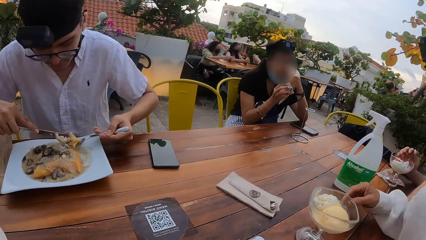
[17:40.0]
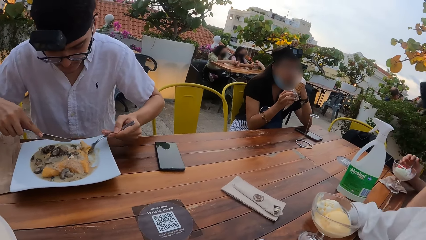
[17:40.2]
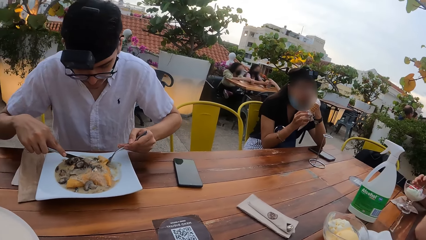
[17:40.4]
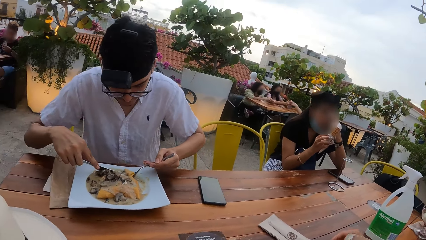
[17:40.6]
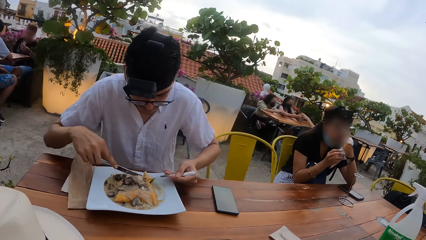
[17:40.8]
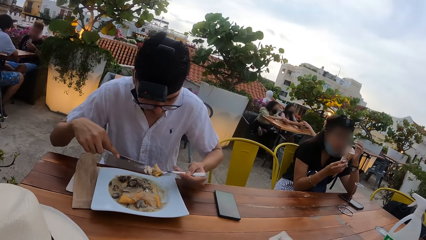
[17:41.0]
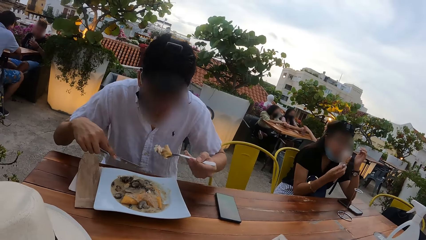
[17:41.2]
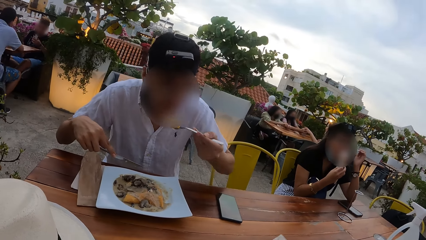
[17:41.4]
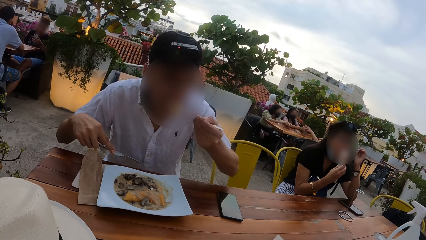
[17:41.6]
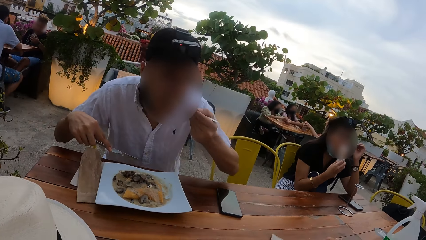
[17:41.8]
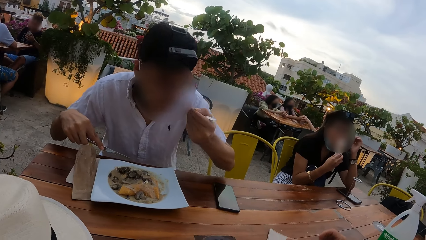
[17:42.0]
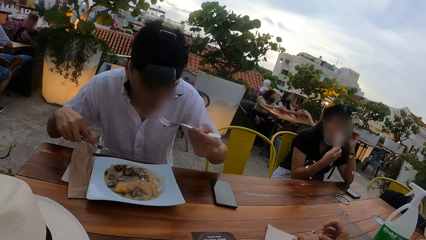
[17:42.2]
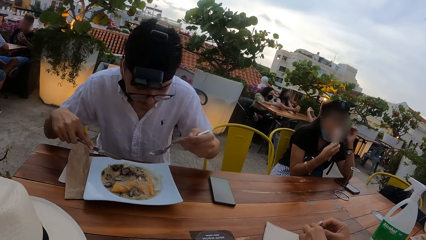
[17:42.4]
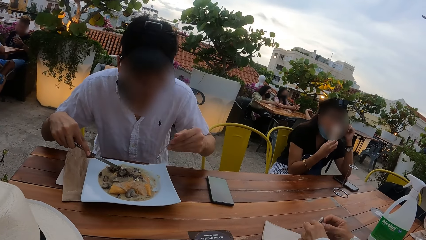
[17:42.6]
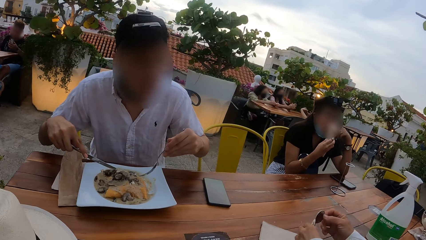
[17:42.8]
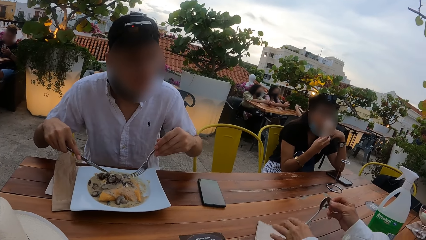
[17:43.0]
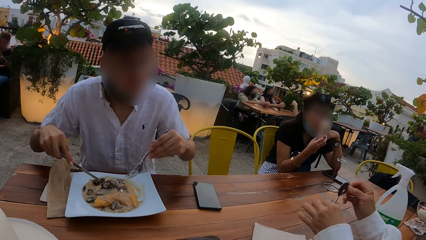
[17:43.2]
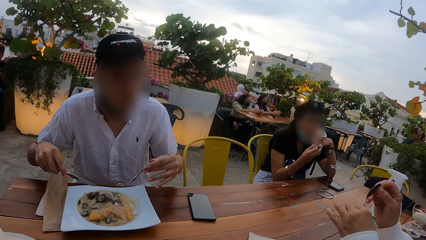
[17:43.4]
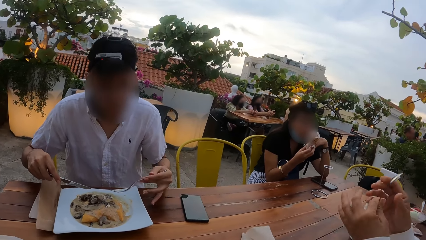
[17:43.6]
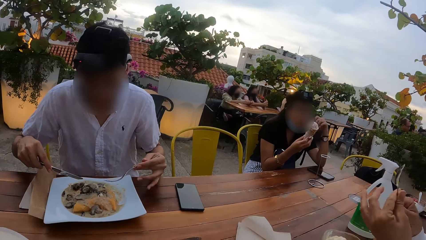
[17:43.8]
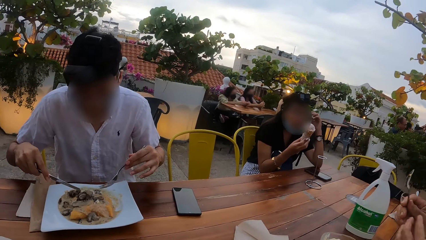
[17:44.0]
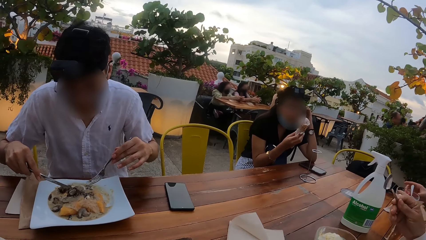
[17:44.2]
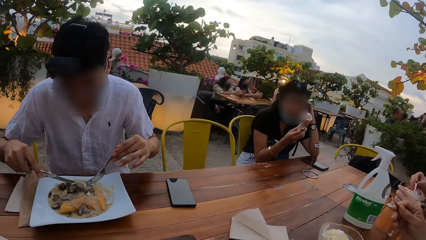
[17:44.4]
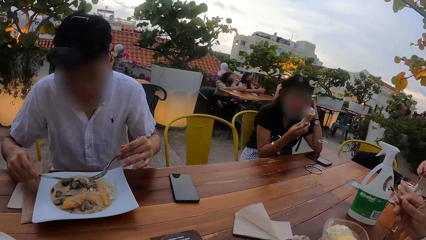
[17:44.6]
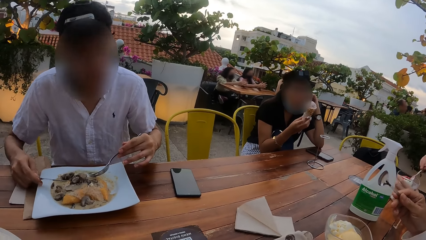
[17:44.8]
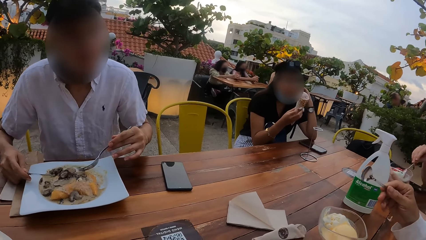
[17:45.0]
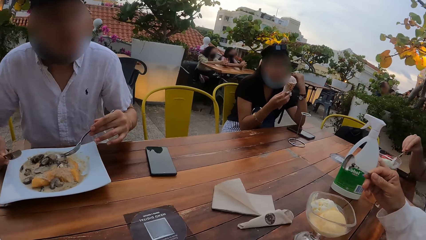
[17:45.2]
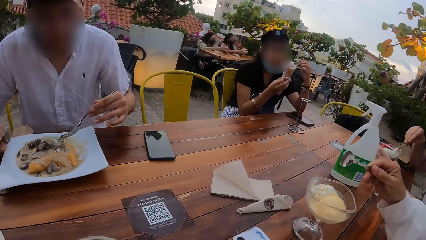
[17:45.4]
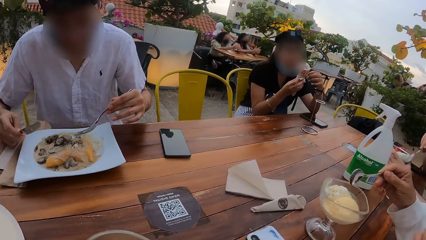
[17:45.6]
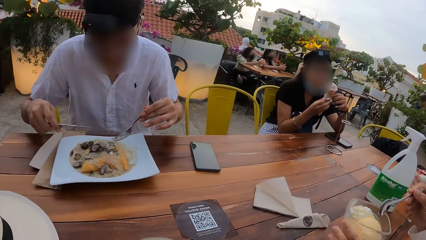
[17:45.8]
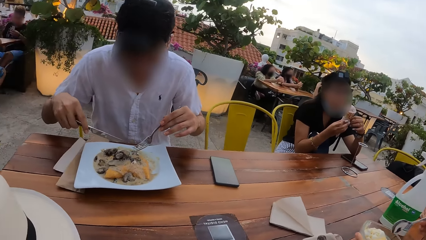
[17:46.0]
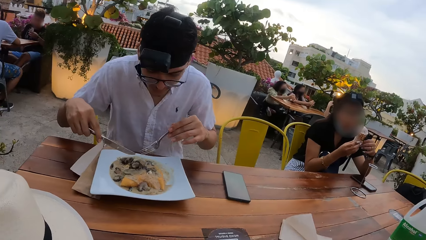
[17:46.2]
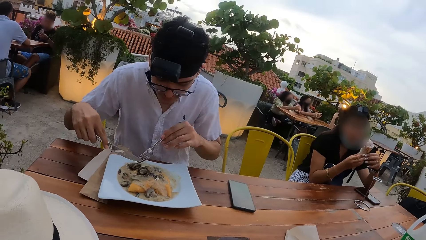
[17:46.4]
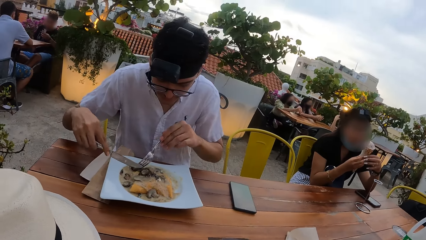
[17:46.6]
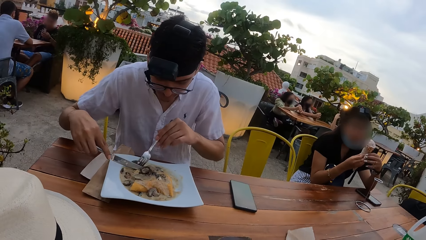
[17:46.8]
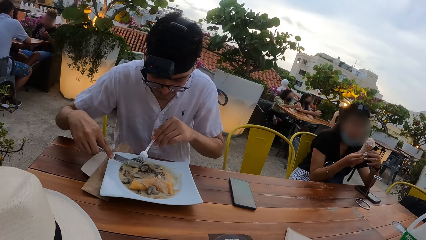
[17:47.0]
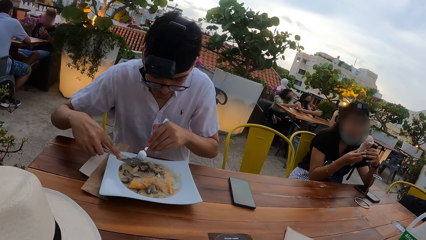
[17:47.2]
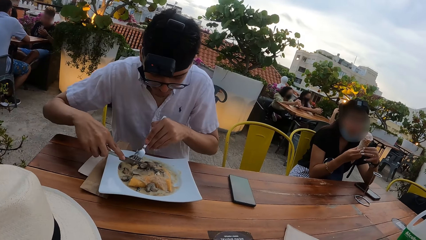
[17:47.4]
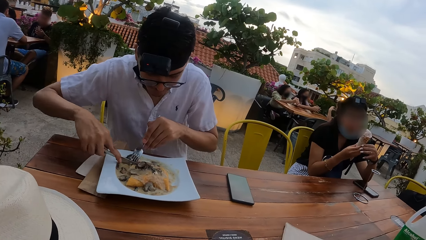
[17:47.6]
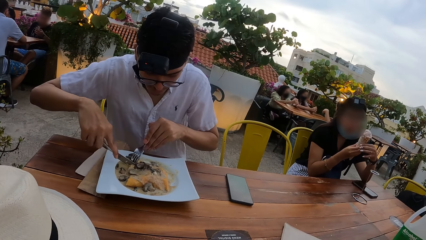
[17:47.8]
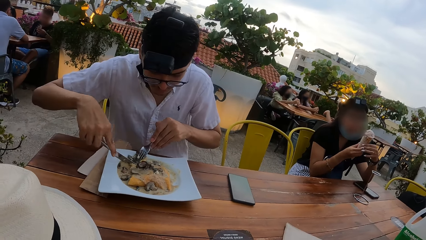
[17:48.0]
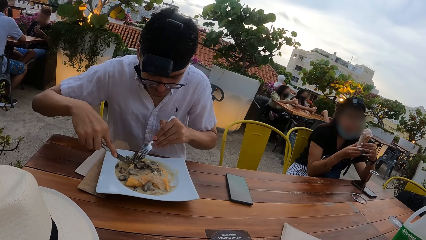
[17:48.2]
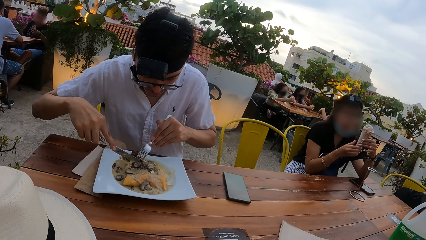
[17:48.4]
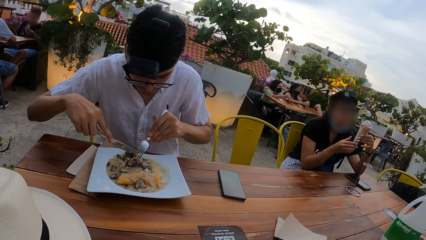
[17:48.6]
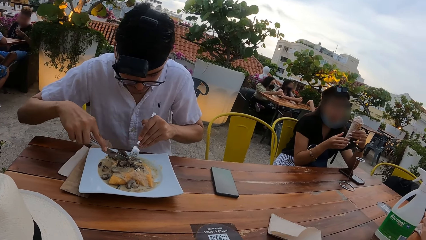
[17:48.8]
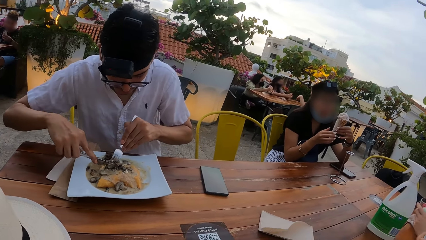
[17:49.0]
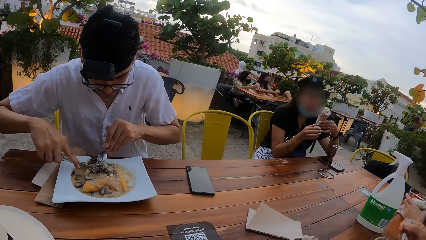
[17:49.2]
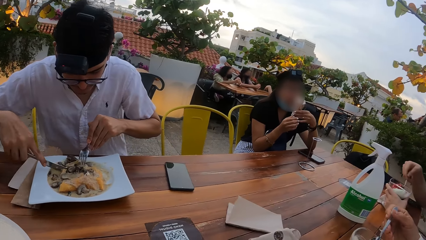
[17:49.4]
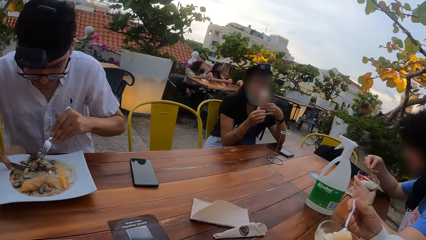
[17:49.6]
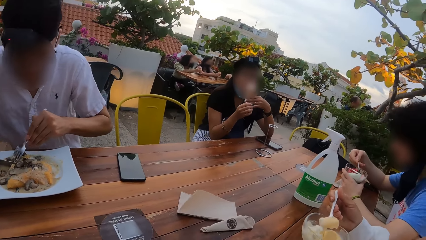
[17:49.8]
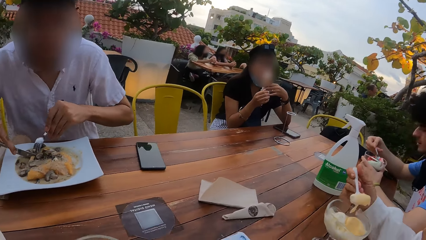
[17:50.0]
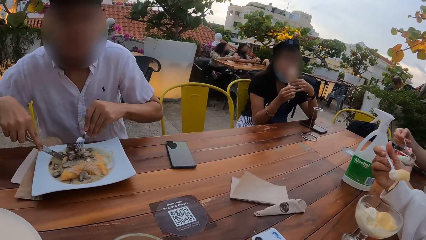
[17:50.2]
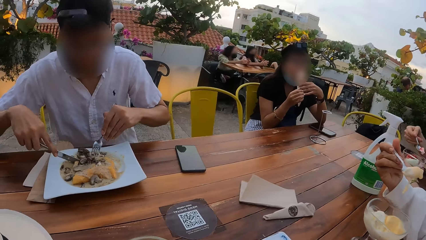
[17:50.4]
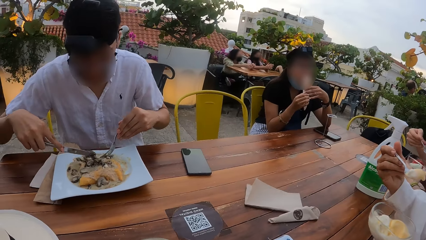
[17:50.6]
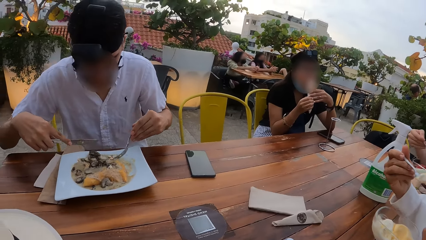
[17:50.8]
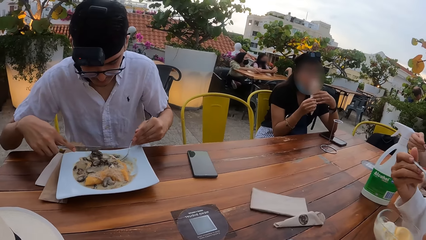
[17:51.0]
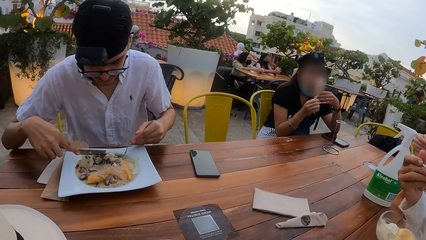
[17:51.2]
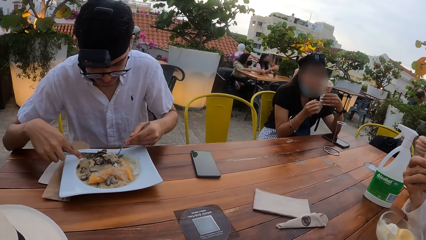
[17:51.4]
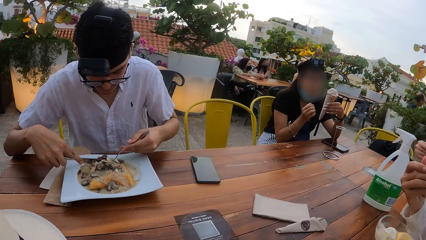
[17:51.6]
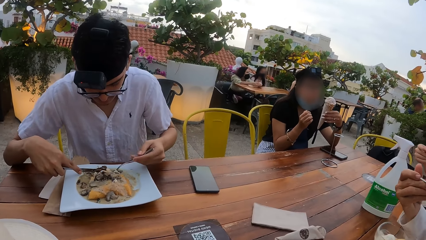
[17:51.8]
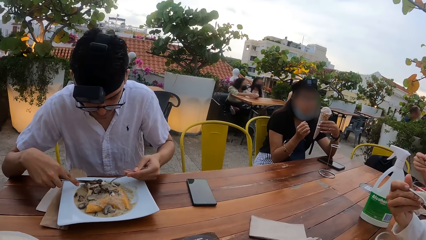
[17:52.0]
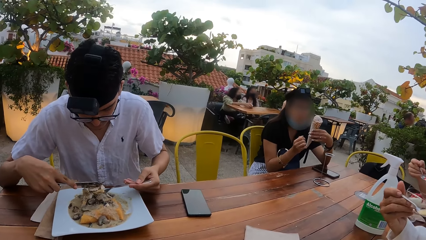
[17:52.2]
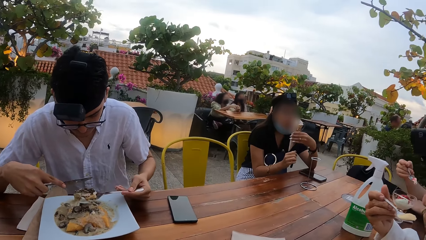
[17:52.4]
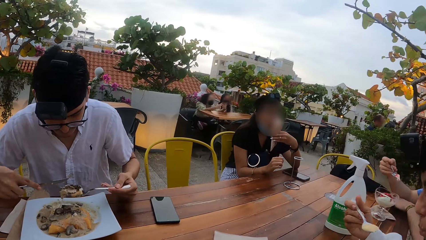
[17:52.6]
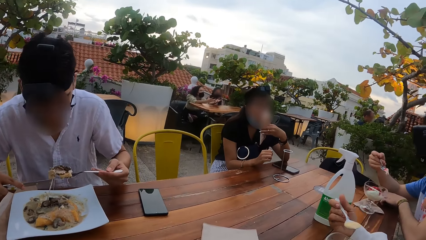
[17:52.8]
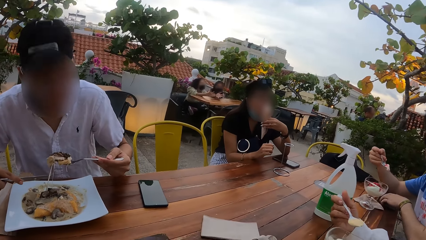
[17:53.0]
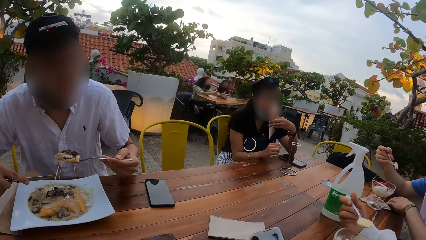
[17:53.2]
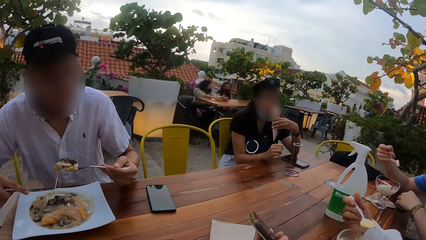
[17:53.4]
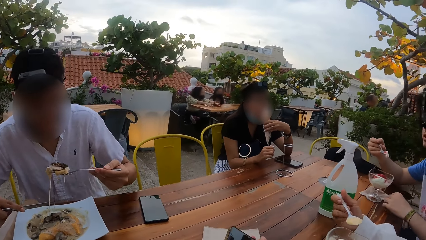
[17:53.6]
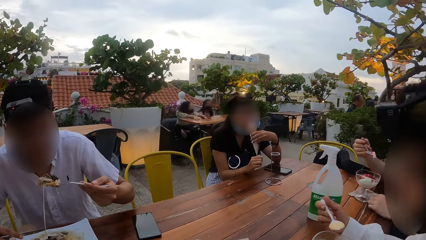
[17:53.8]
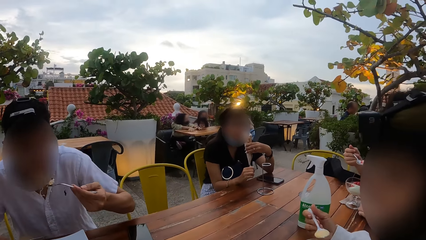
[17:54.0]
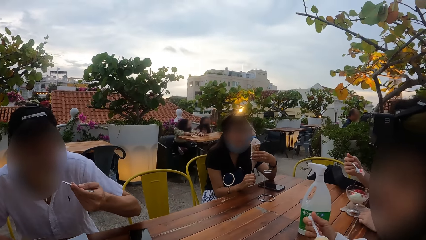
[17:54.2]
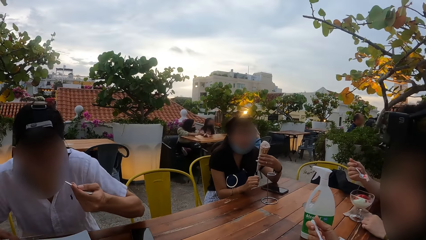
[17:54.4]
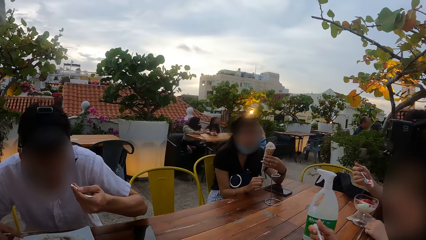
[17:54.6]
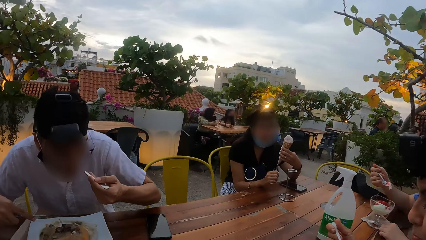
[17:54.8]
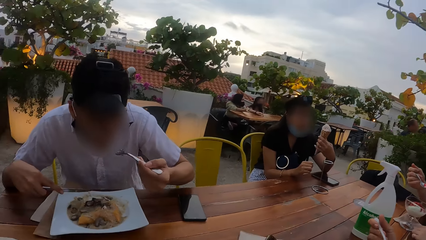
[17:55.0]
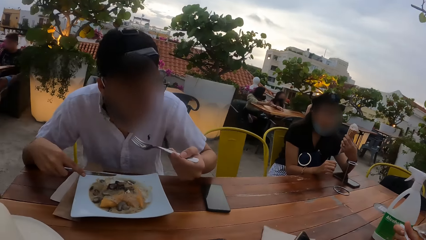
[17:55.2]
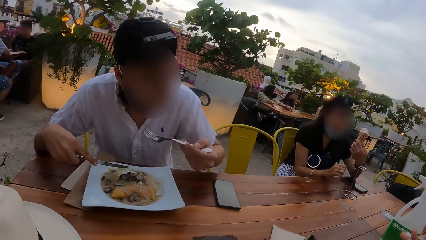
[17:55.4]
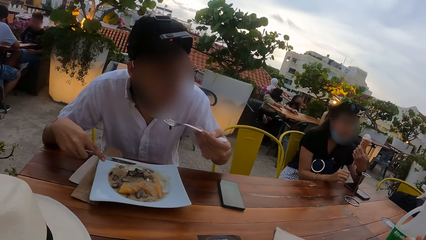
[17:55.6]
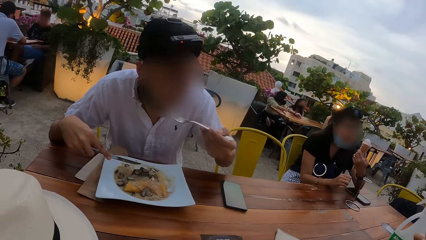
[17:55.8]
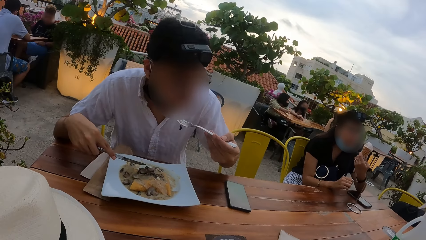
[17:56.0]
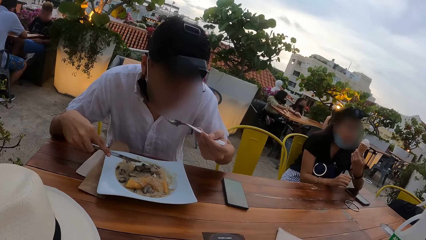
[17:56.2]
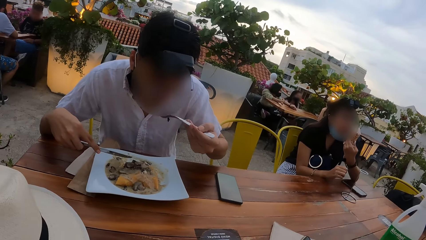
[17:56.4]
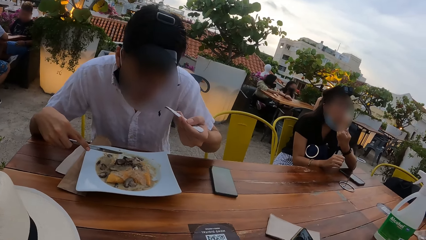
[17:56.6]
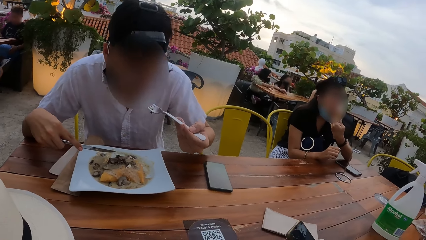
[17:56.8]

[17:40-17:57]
A woman sits on the chair and places her right hand on the table. A man puts the moo shu on the fork in his mouth with his left hand. Another woman licks the ice cream in her right hand with her tongue. The first woman picks a spoon from the table with her left hand. She removes the spoon from a serviette paper in her left hand with her right hand. She drops the serviette paper on the table with her left hand. She holds the spoon with both hands. Another man picks the spoon from the ice cream cup on the table with his right hand. He adjusts the ice cream cup on the table with his left hand. The first man places his right hand on the table. The other man scoops ice cream from the cup of ice cream on the table with the spoon in his right hand. The first woman holds the ice cream cup on the table with her left hand. The other woman holds the ice cream with both hands. The first man holds the moo shu in the plate of moo shu on the table with the fork in his left hand. He cuts the moo shu in the plate of moo shu on the table with the knife in his right hand. The first woman scoops ice cream from the cup of ice cream on the table with the spoon in her right hand. The other woman licks the ice cream in her hands with her tongue. The first woman puts the spoon of ice cream in her mouth with her right hand. The first man scoops moo shu from the plate of moo shu on the table with the fork in his left hand. The other woman licks the ice cream in her left hand with her tongue. The first woman picks a phone from the table with her left hand. The first man puts the moo shu on the fork in his mouth with his left hand.
